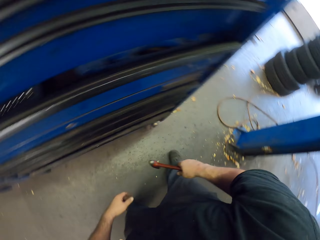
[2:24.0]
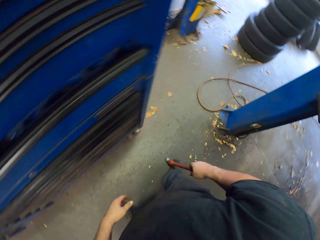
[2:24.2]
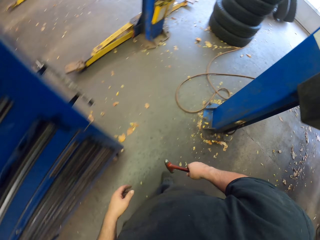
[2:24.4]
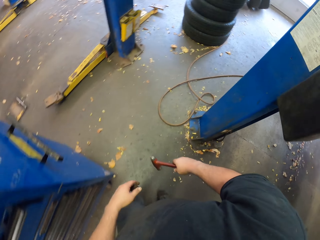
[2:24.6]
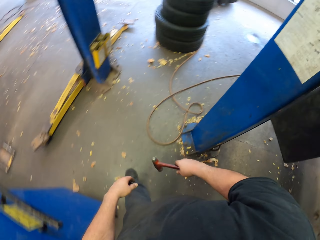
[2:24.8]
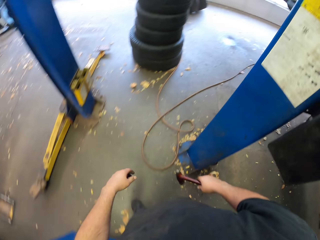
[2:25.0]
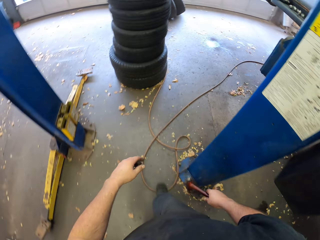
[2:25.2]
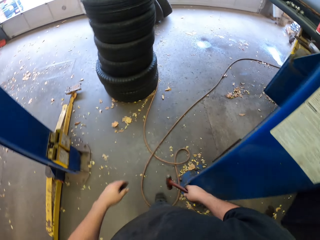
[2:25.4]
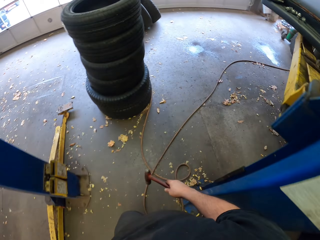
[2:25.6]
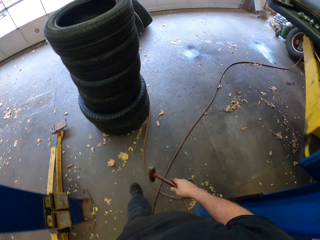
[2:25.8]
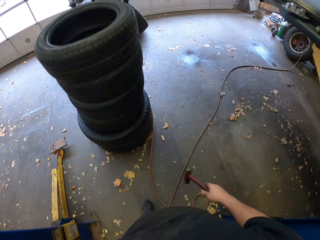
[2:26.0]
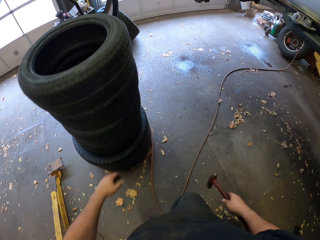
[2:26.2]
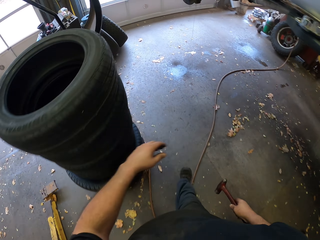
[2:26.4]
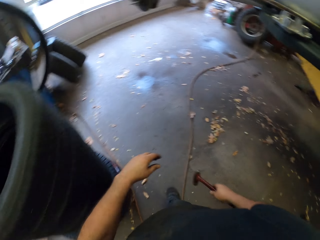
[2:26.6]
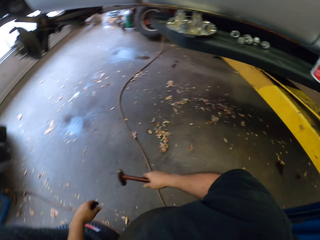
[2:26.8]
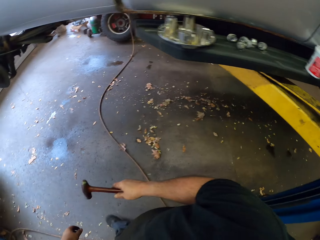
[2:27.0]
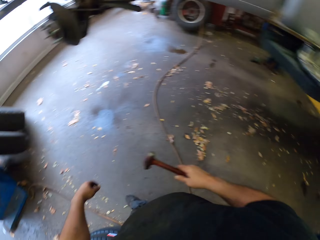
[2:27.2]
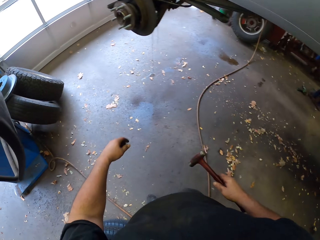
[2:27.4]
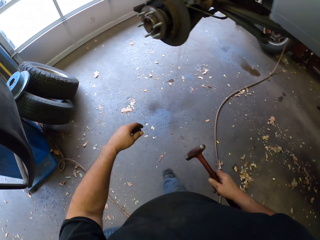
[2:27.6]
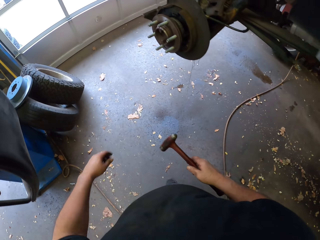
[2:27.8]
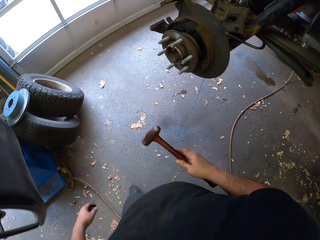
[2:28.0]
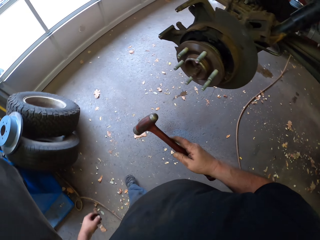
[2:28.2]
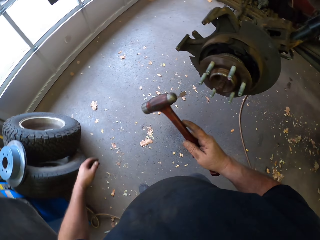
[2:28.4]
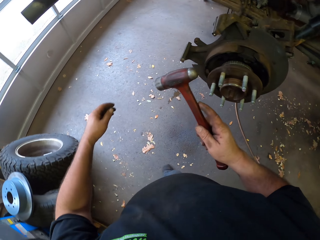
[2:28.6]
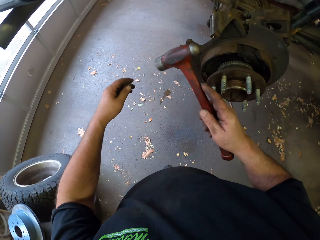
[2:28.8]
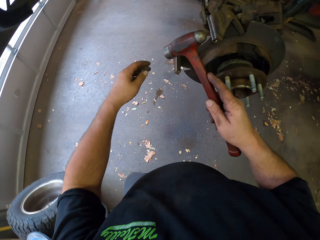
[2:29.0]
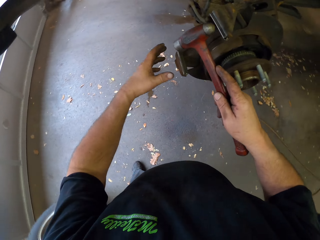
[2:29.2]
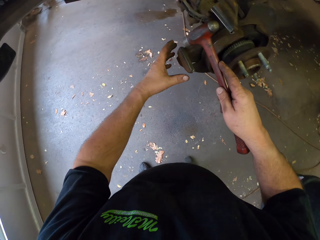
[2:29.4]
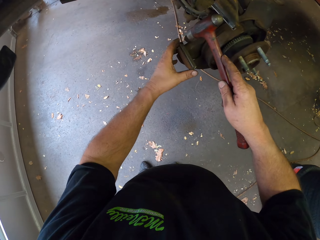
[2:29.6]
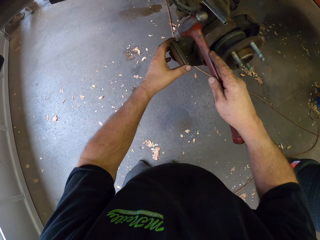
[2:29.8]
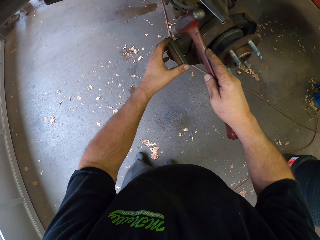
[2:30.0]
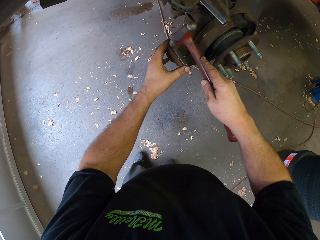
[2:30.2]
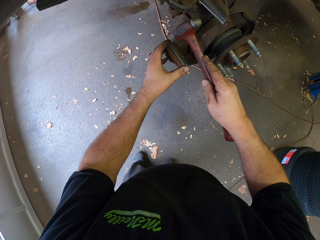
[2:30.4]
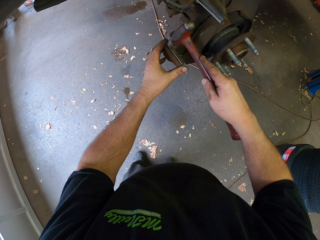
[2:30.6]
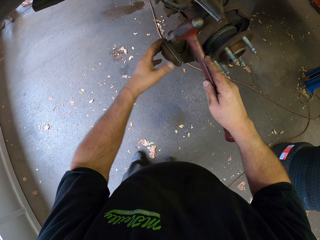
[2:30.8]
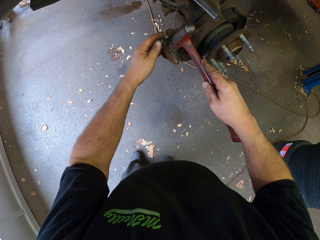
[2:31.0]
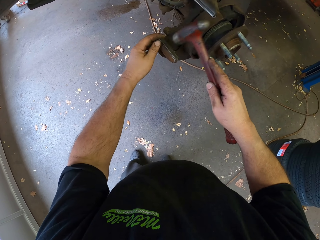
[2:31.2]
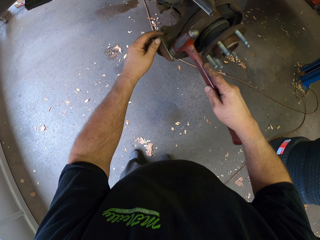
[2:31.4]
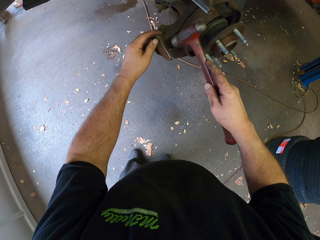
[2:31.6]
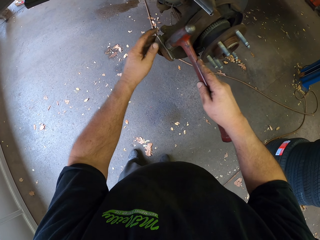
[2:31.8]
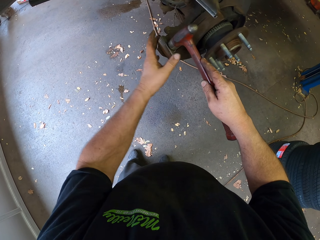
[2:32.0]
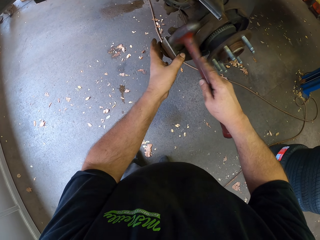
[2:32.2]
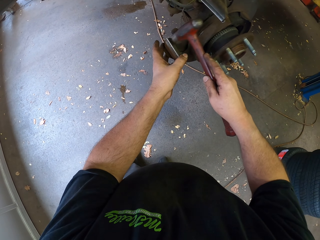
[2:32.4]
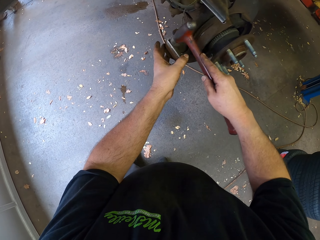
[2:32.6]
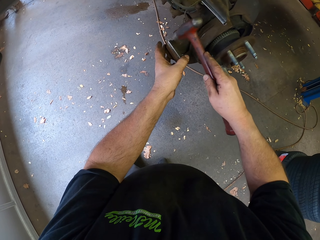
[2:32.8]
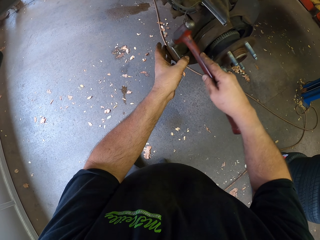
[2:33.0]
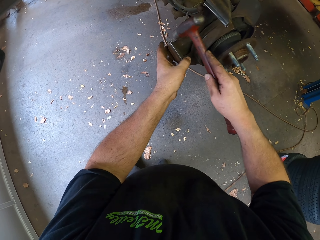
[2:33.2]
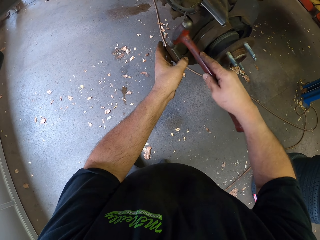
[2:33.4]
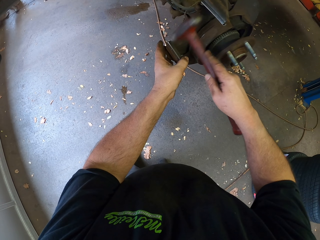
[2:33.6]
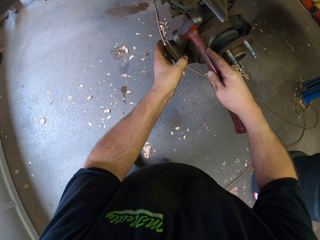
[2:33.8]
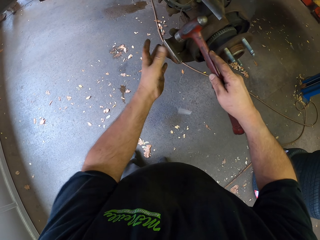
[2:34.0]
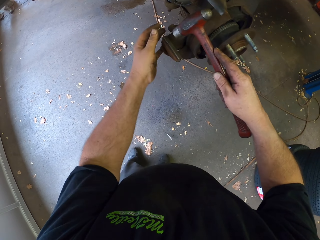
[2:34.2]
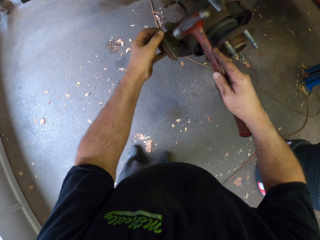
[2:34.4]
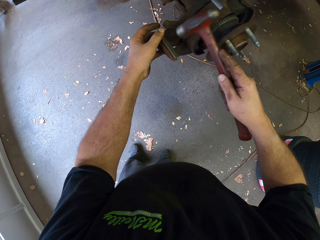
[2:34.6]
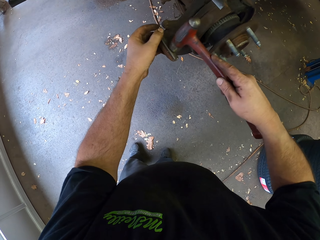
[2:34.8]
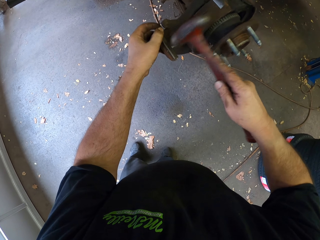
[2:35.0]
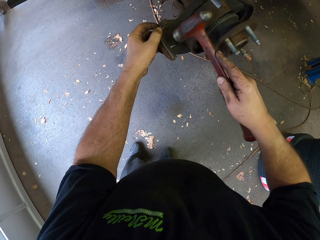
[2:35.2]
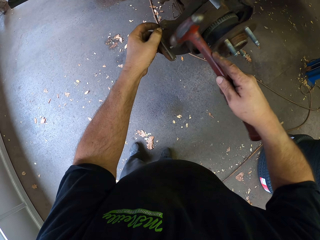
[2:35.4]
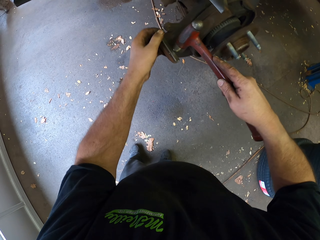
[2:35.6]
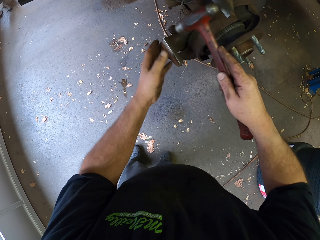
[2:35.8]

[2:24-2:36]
The camera wearer picks the hammer from the drawer. They close the drawer. They walk in the garage with the hammer. They hammer the small metal bars on the wheel stud.

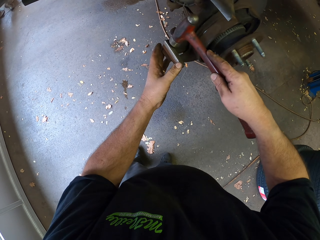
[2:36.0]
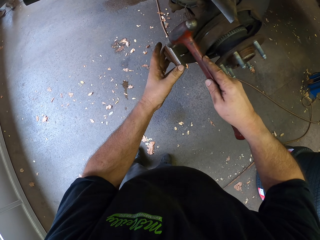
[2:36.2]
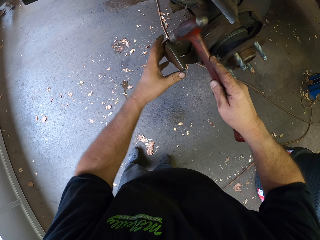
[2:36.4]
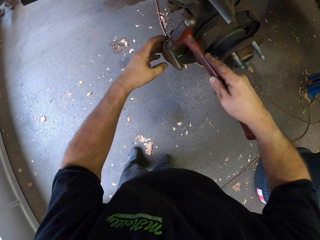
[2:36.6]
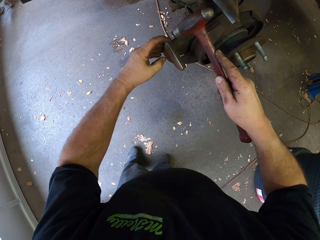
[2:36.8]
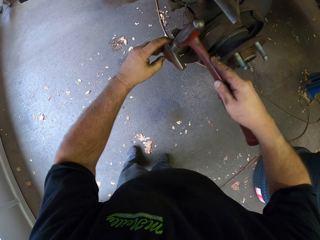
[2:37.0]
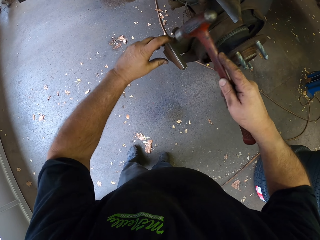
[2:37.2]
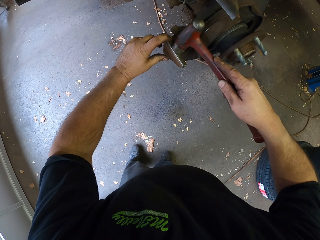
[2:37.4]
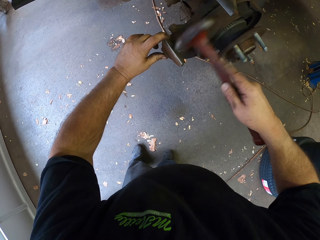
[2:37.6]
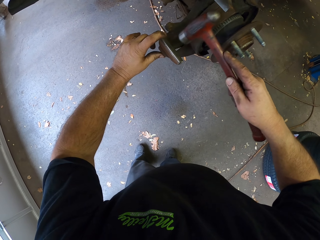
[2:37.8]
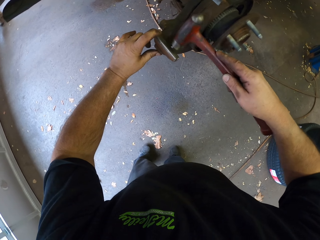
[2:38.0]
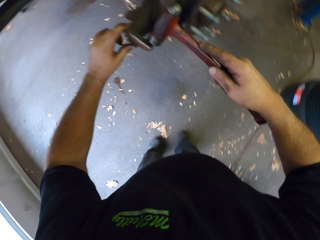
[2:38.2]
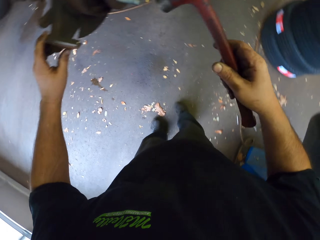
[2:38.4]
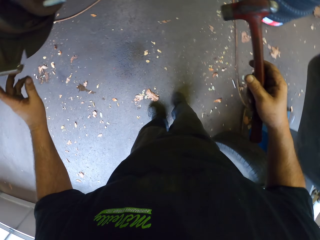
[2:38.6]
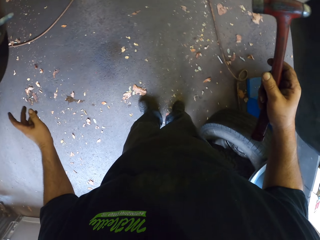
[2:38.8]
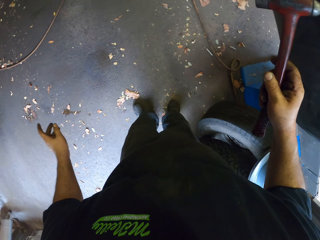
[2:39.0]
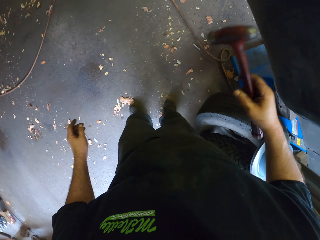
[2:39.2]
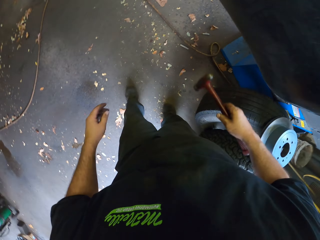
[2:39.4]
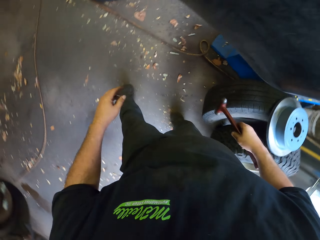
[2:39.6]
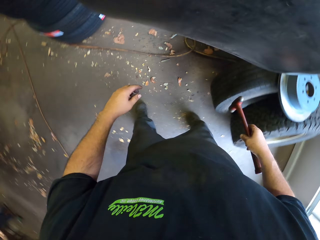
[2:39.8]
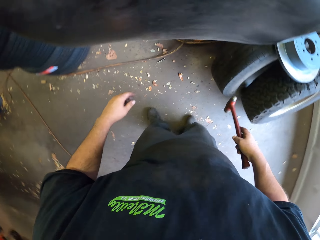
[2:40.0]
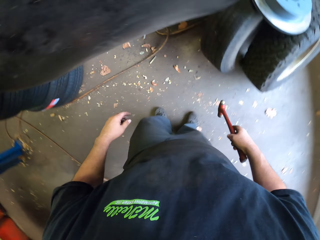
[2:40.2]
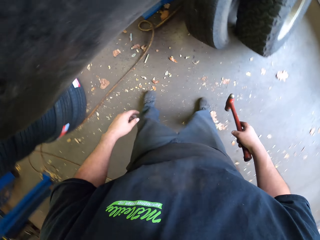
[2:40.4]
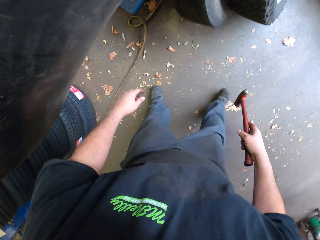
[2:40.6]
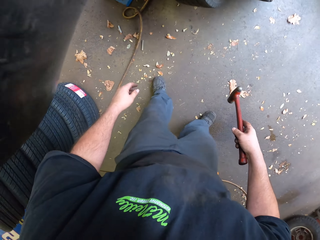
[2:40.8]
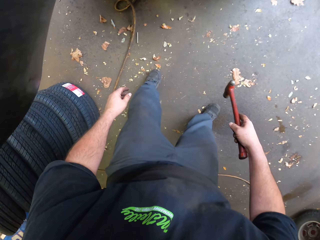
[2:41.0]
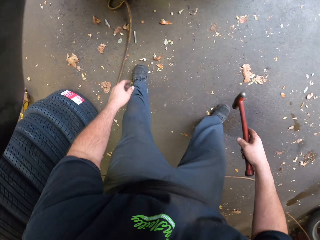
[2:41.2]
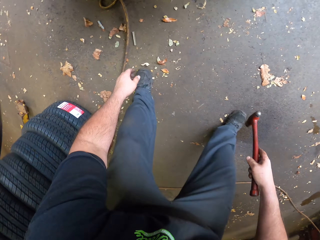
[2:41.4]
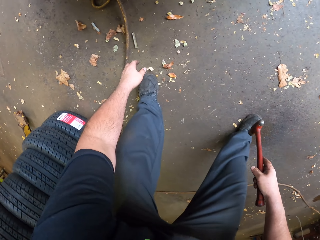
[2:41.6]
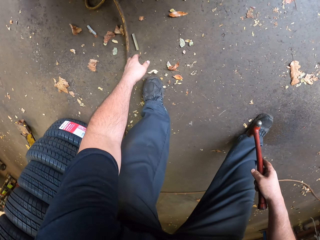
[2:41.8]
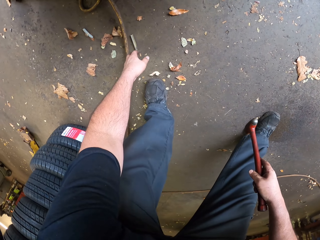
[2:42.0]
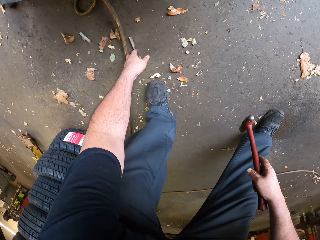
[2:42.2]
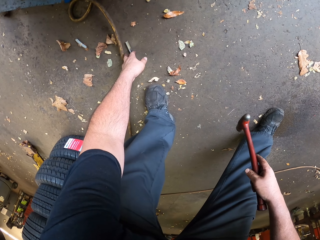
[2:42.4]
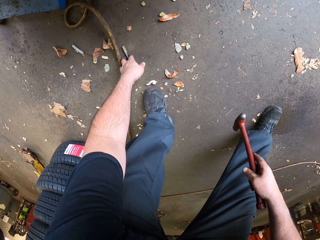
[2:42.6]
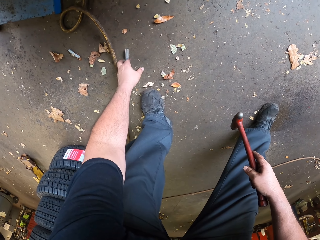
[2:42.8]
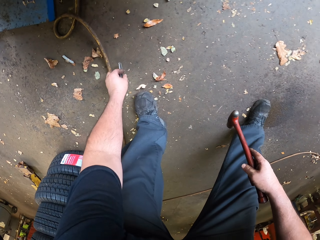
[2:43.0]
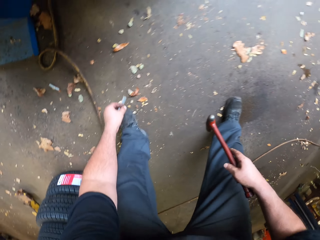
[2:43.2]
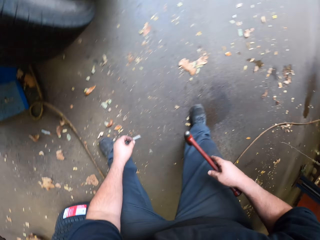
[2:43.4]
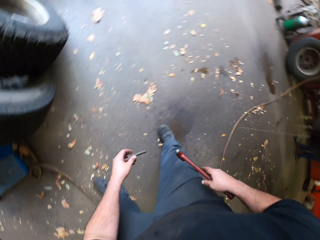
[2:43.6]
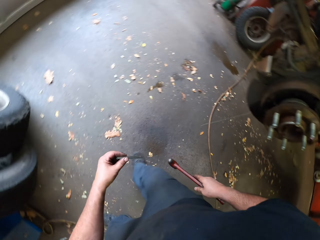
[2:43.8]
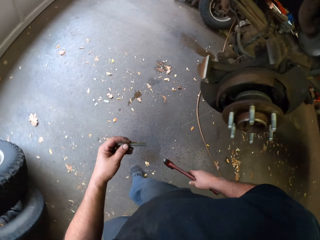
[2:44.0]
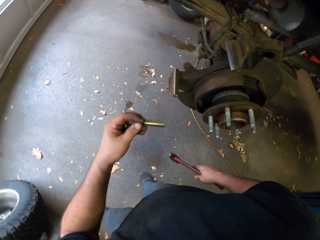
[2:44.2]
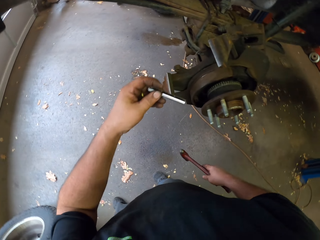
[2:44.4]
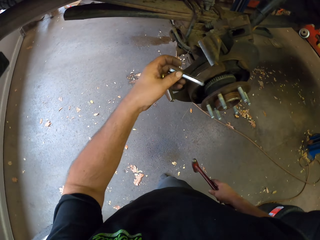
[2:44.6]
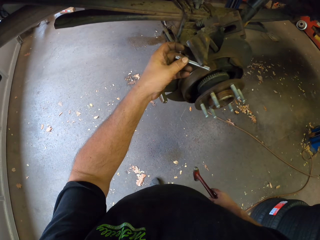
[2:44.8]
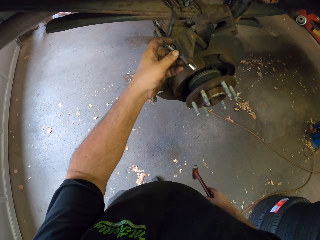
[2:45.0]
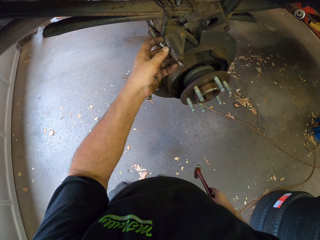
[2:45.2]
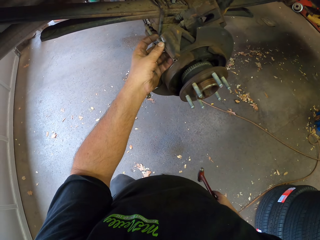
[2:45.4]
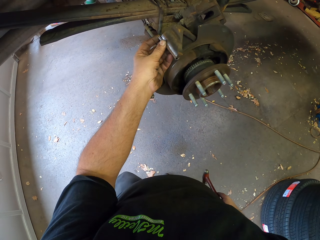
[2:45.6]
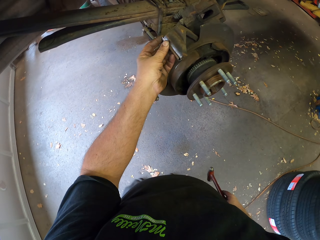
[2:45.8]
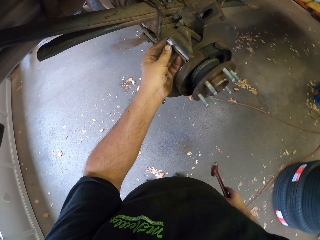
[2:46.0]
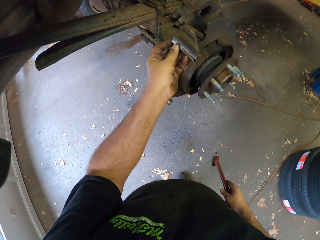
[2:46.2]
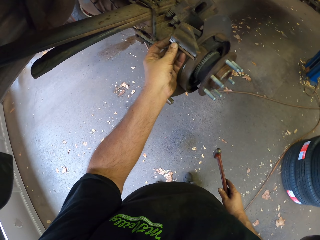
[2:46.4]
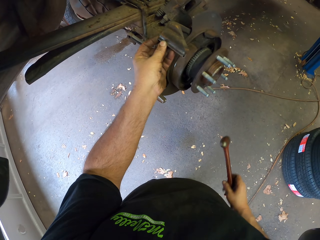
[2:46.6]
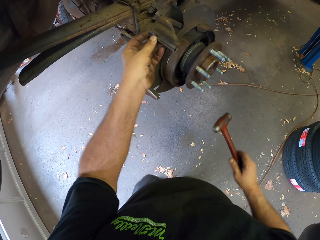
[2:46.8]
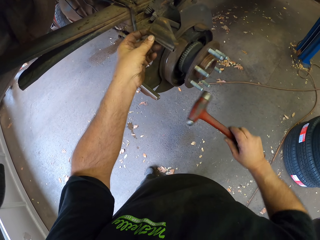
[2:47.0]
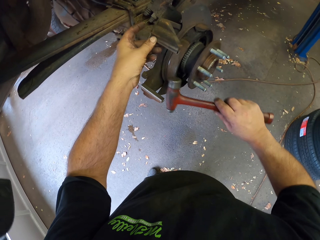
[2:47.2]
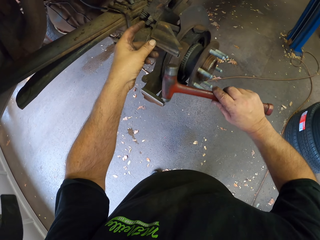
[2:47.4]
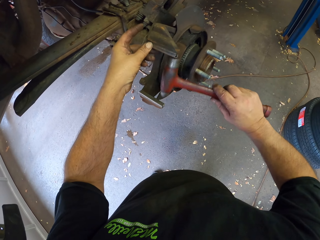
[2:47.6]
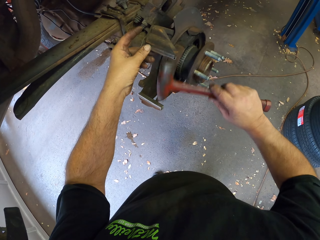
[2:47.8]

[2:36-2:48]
The camera wearer picks up a small metal bar from the floor. They hammer the small metal bars on the wheel stud. They put the metal bar on the brake bracket.
